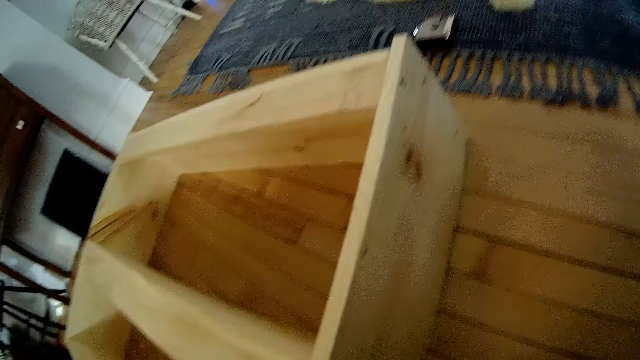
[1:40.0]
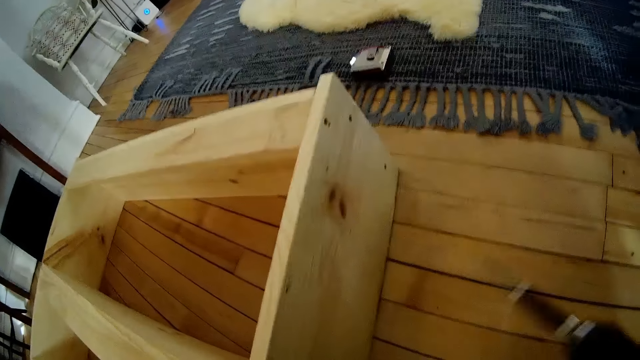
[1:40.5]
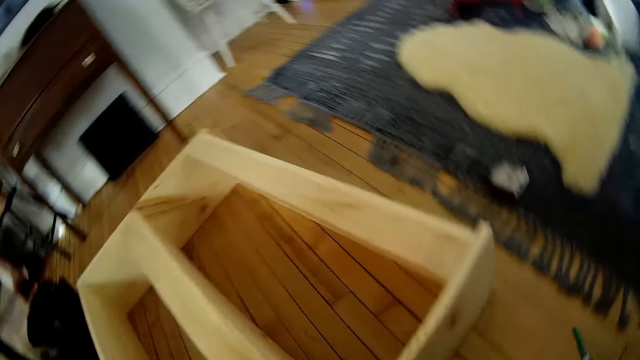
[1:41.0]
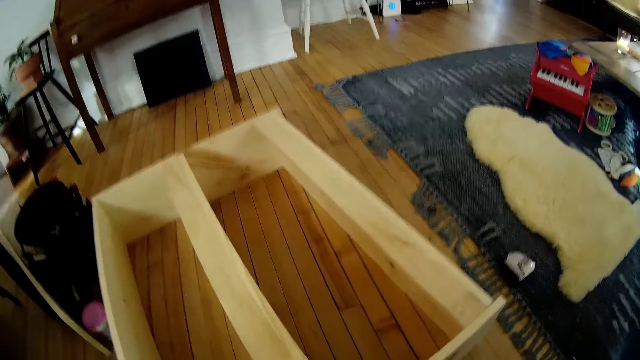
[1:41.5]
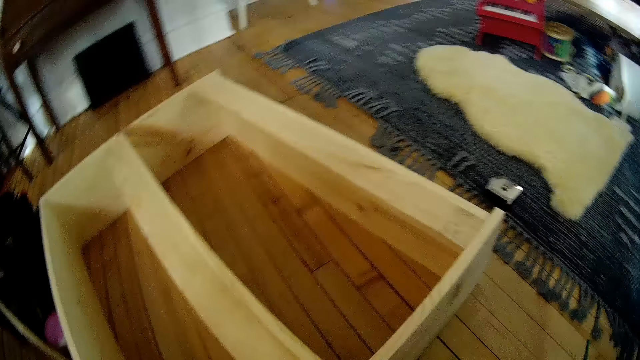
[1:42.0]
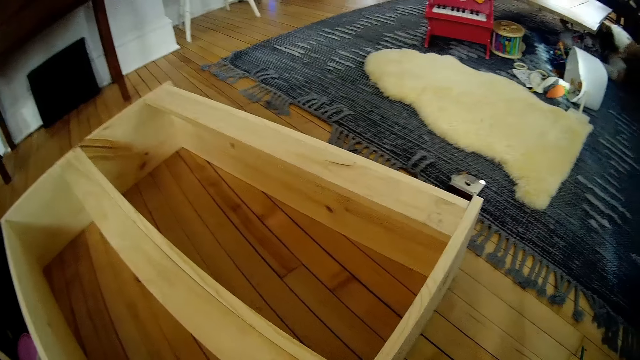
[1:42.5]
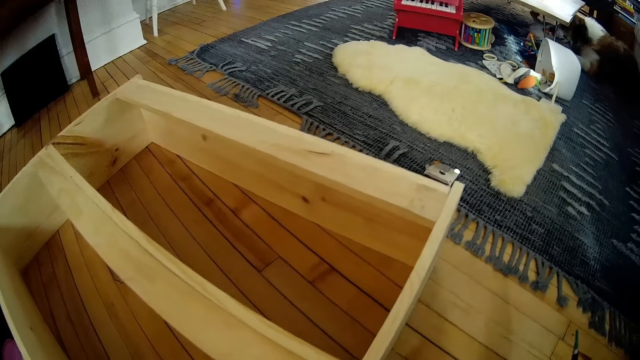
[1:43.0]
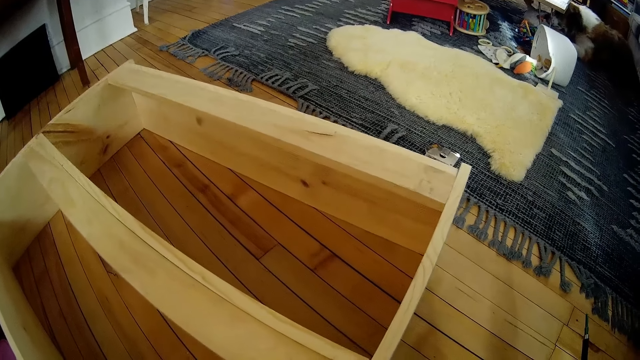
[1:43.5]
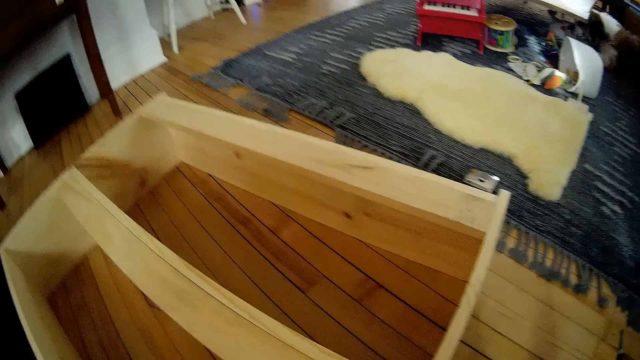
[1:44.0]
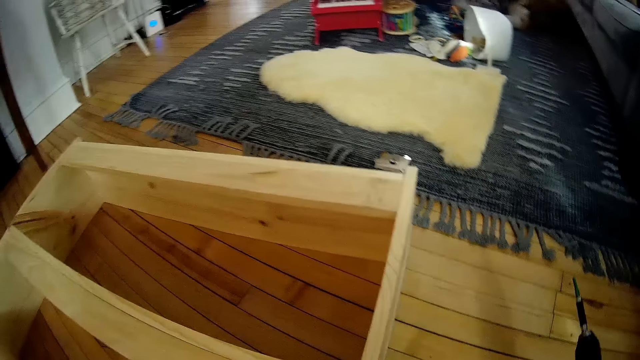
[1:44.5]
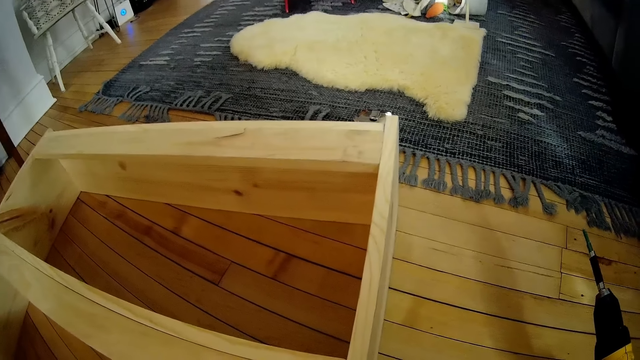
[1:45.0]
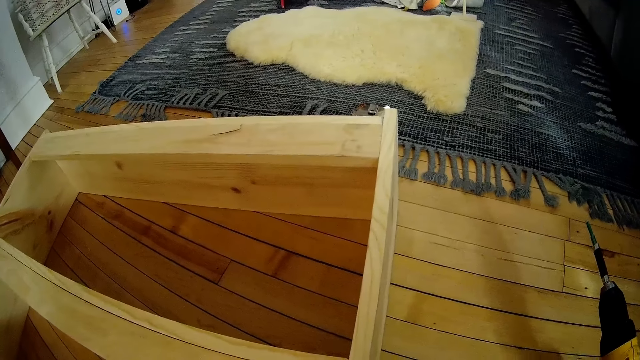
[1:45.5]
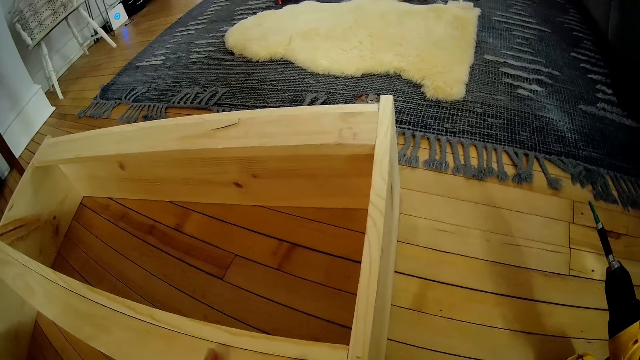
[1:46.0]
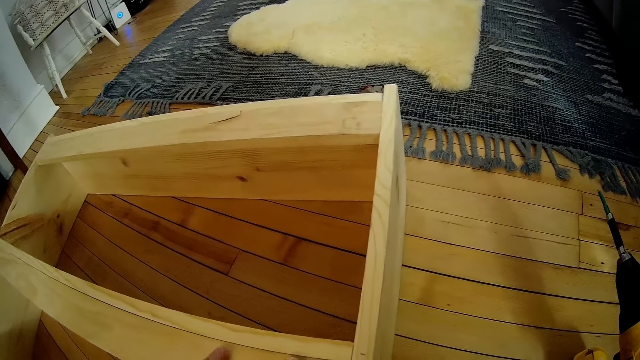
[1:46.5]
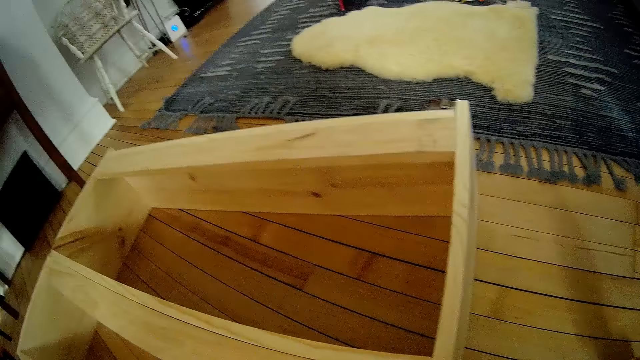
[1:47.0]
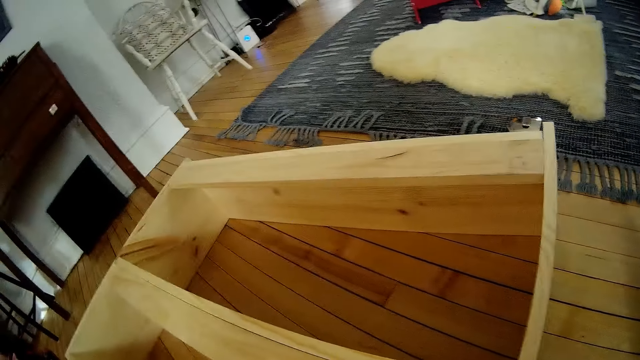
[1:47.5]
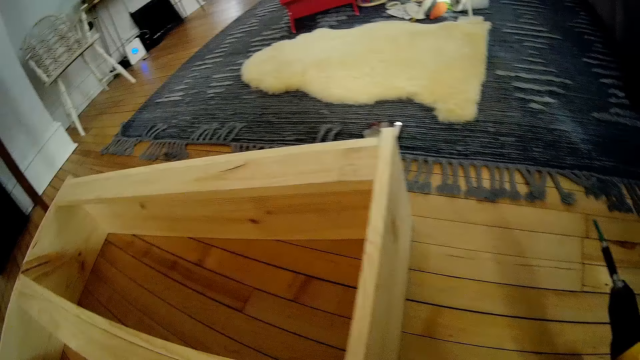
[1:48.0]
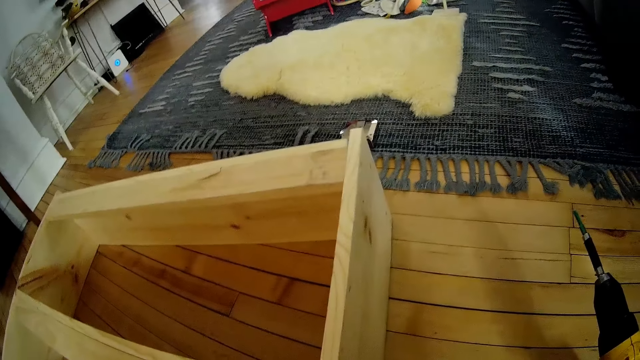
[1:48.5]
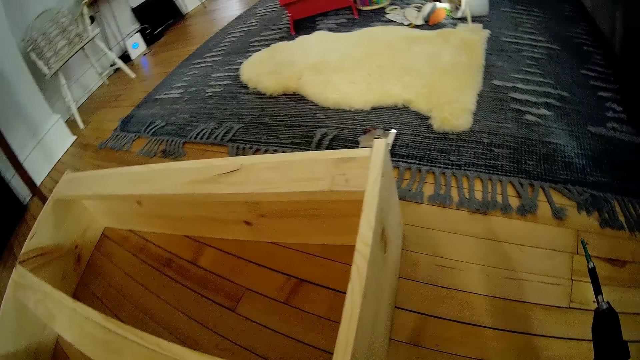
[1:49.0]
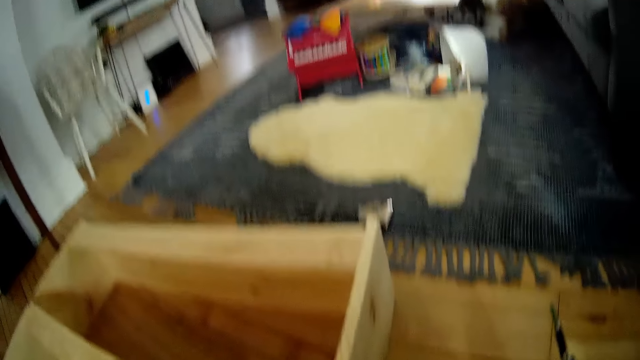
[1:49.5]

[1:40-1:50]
The camera wearer places the cordless driver on the floor with his right hand. He stares at the floor. He stares at the wooden structure.

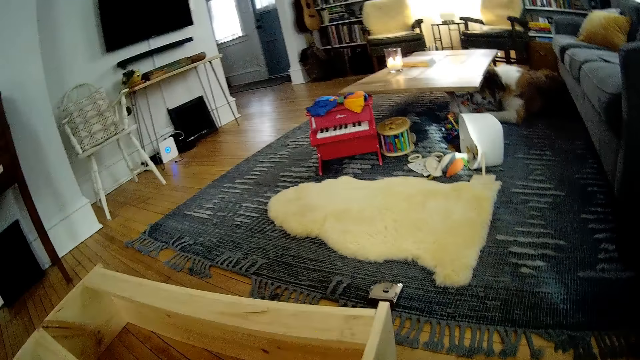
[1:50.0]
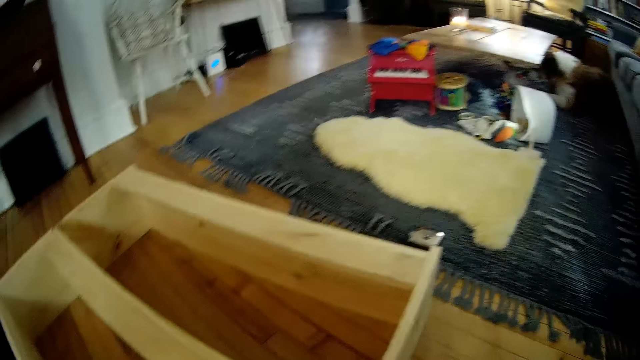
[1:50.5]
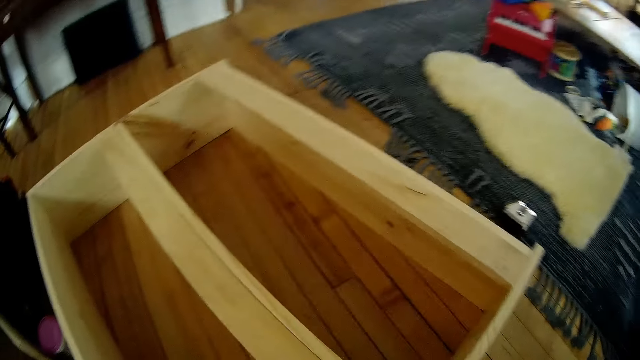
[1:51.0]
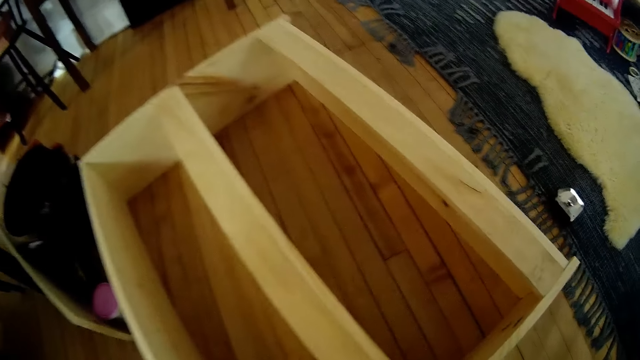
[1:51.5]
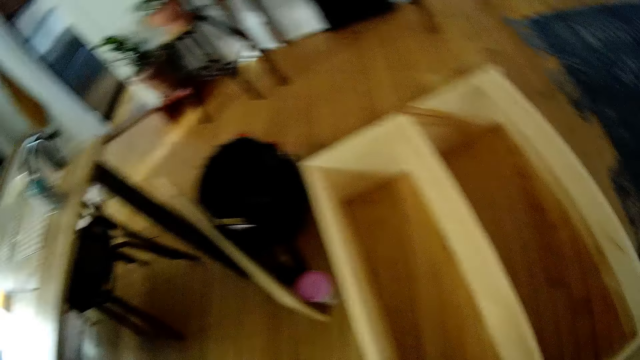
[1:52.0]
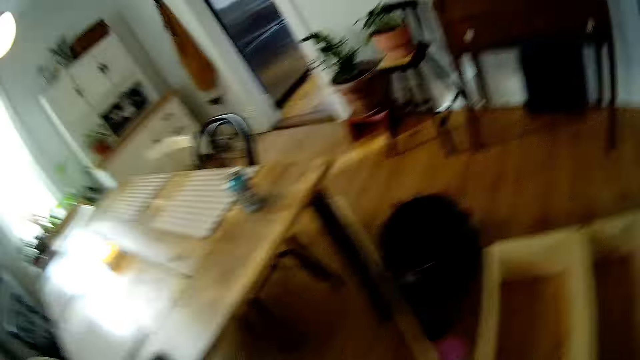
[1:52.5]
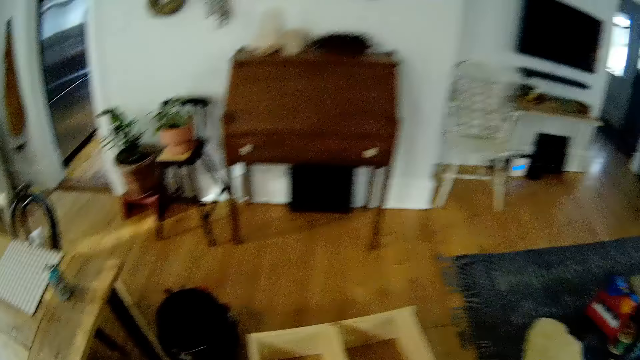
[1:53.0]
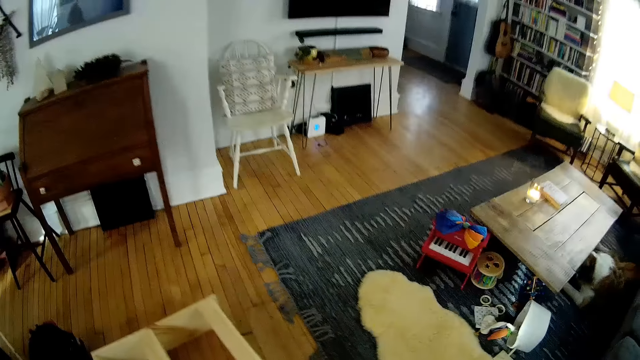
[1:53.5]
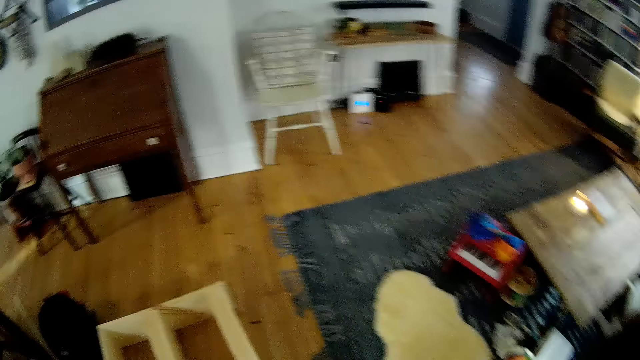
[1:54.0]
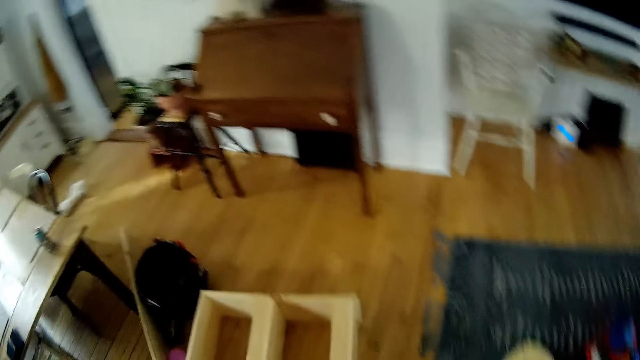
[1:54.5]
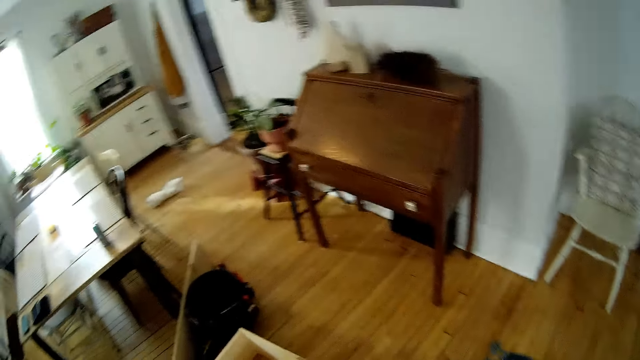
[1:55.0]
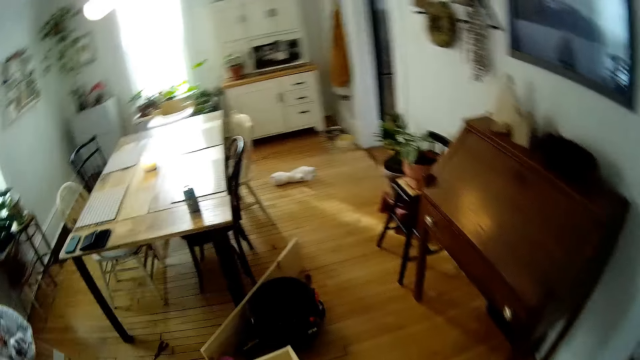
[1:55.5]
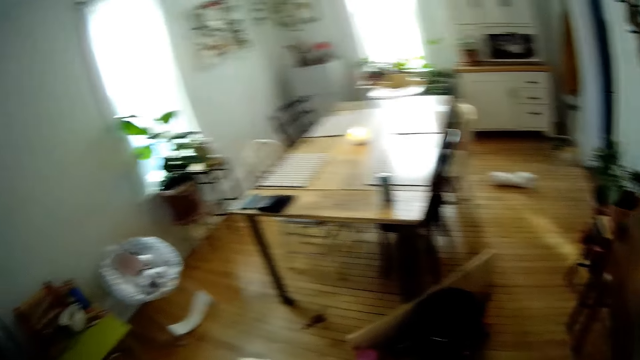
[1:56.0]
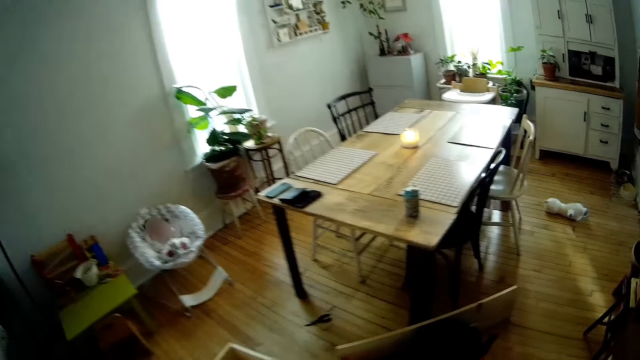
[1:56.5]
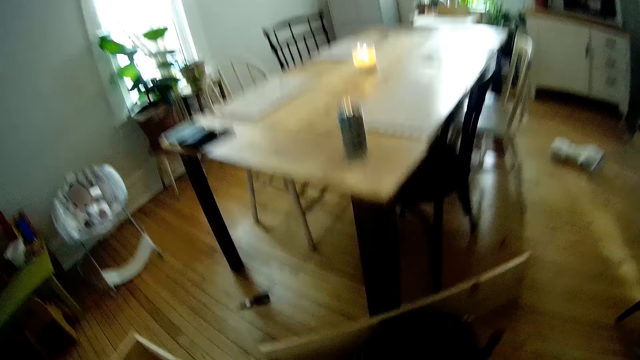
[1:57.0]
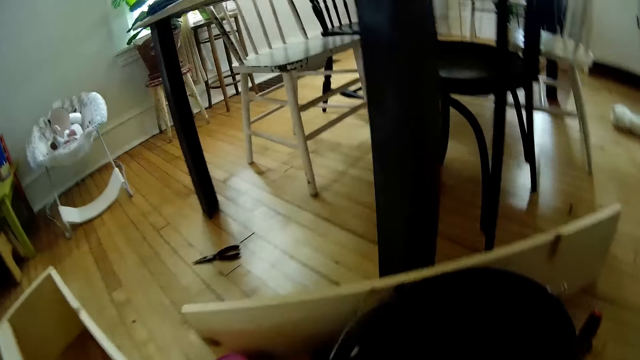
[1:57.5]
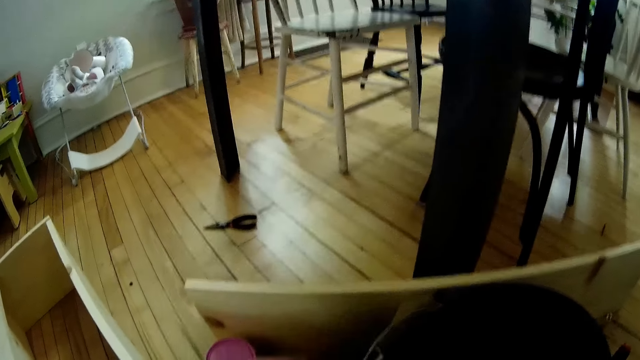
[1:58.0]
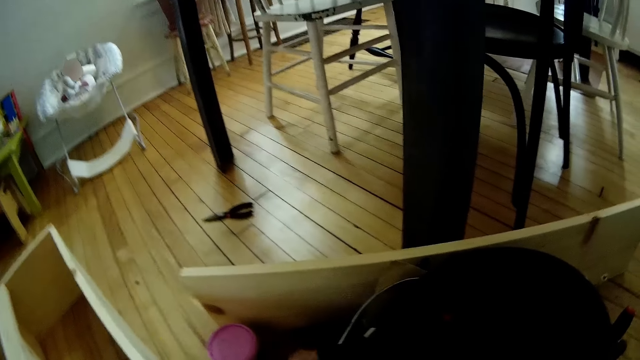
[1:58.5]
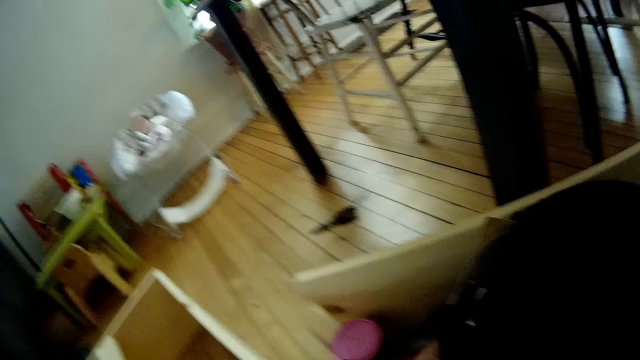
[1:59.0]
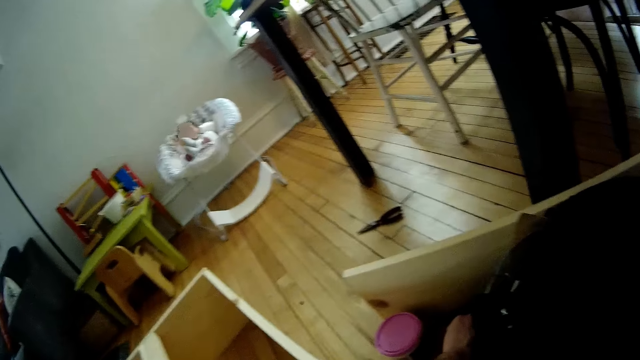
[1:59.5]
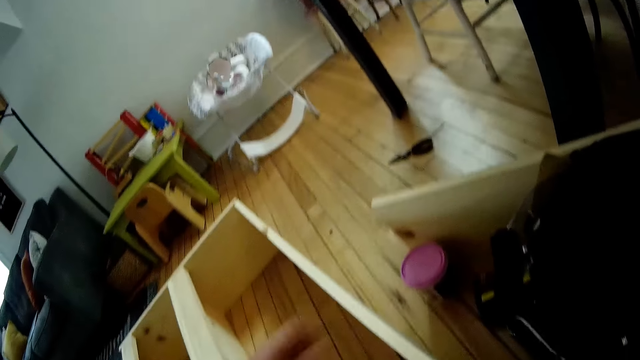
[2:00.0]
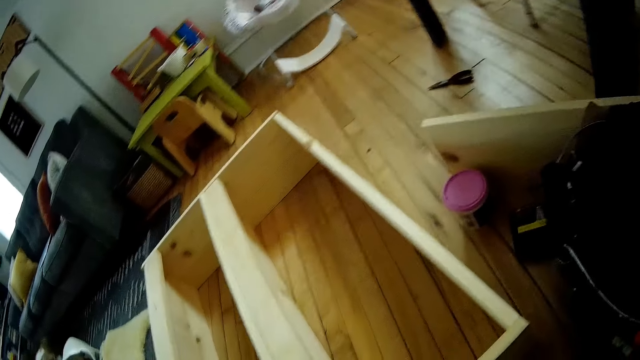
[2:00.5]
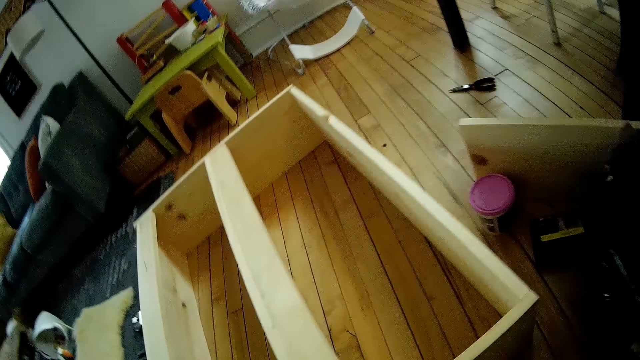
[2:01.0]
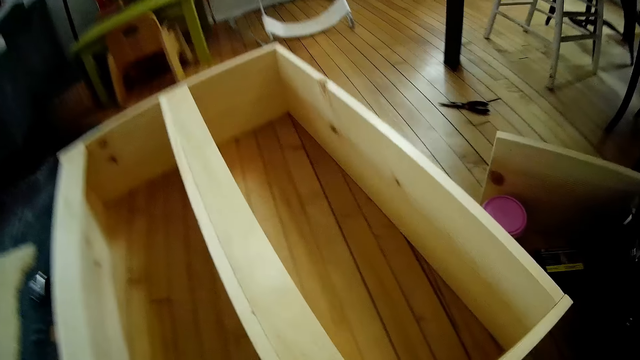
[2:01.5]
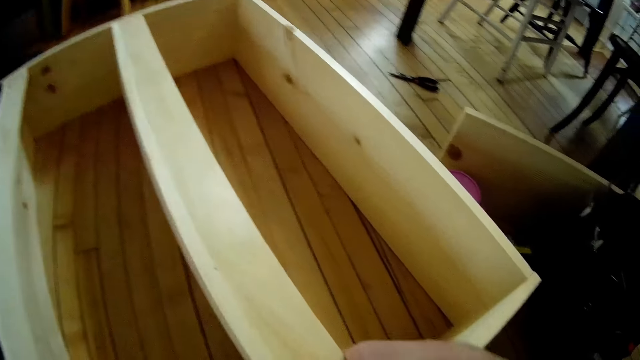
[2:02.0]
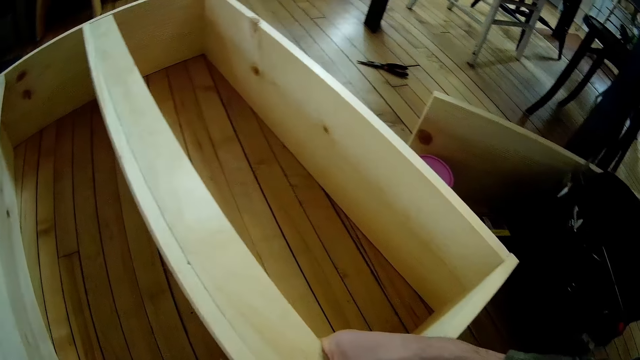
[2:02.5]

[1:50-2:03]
The camera wearer looks in the room. She walks around the wooden structure. She picks up a tool from the ground with her left hand. She searches. She pushes the wooden structure.
